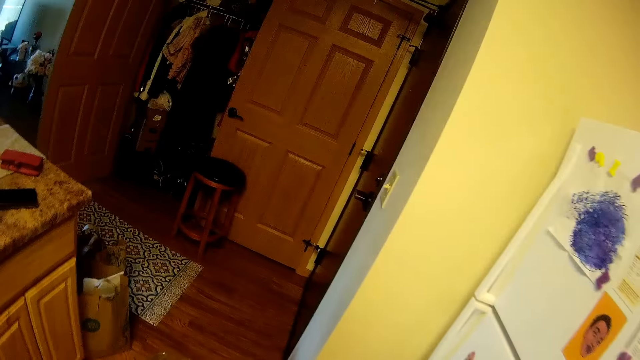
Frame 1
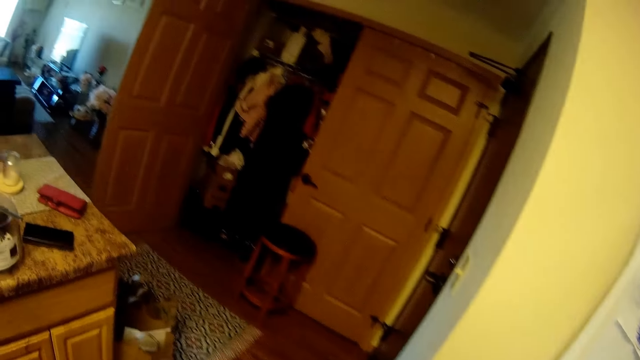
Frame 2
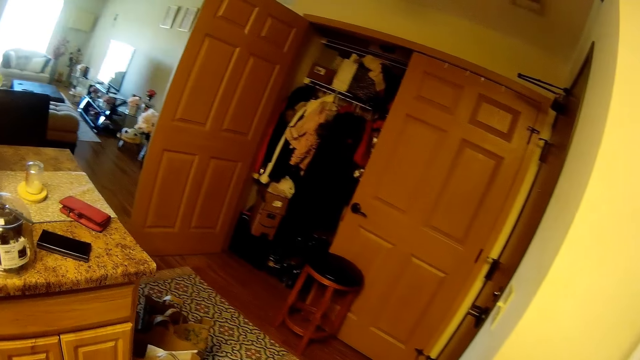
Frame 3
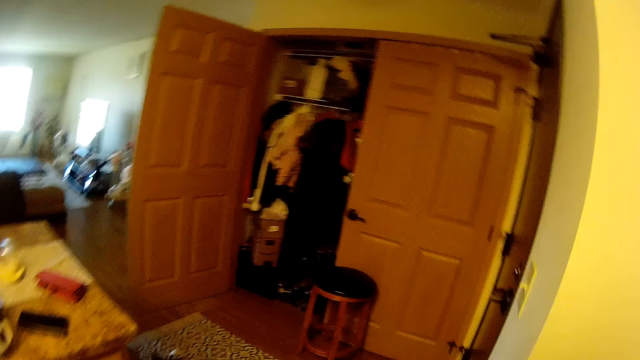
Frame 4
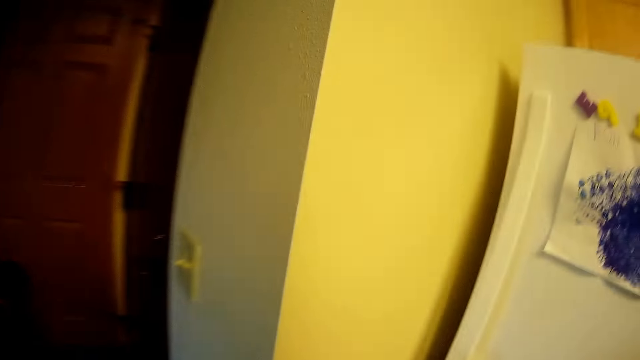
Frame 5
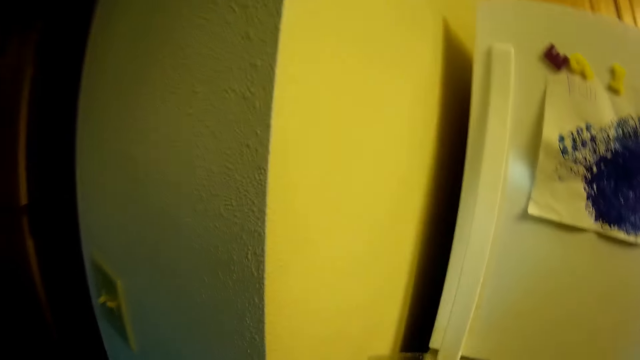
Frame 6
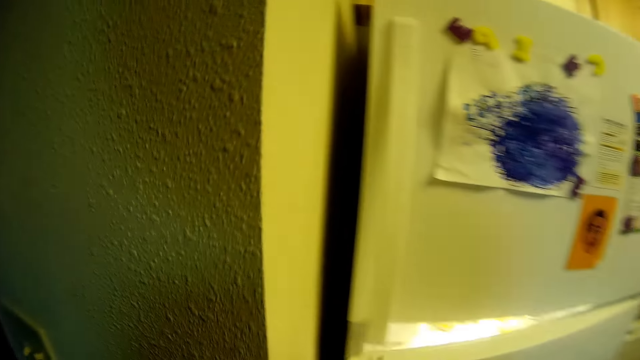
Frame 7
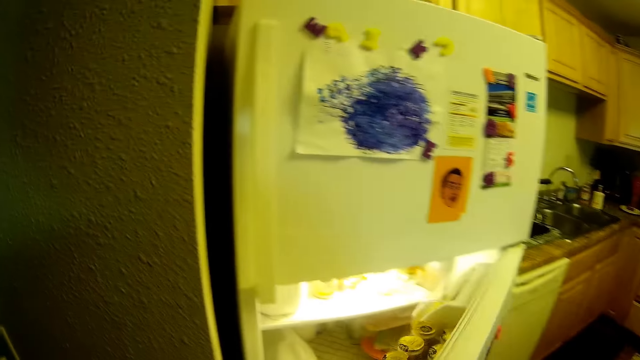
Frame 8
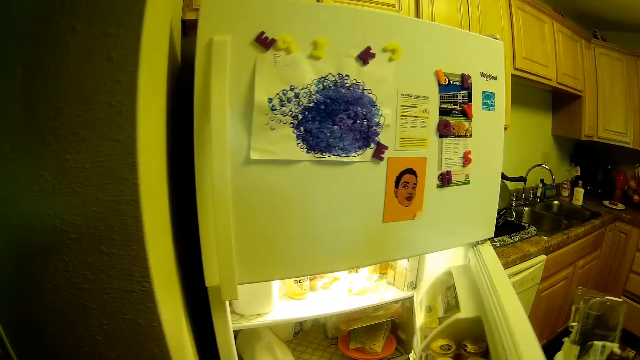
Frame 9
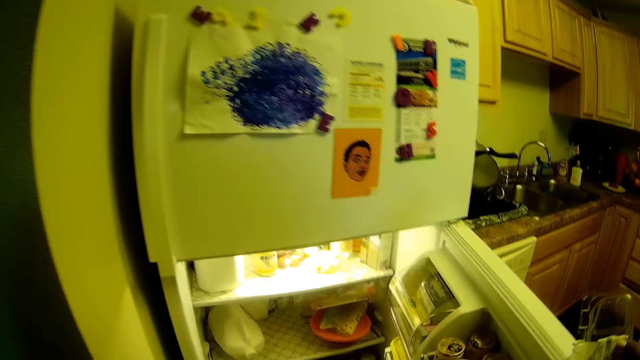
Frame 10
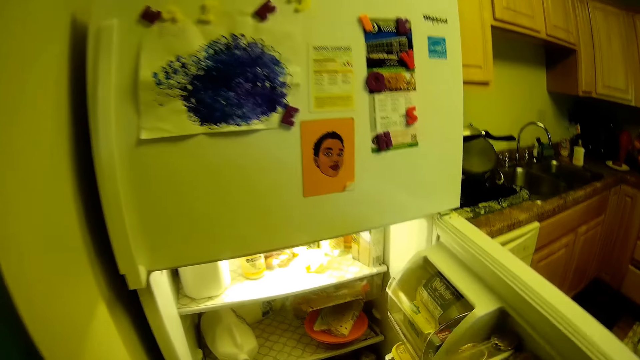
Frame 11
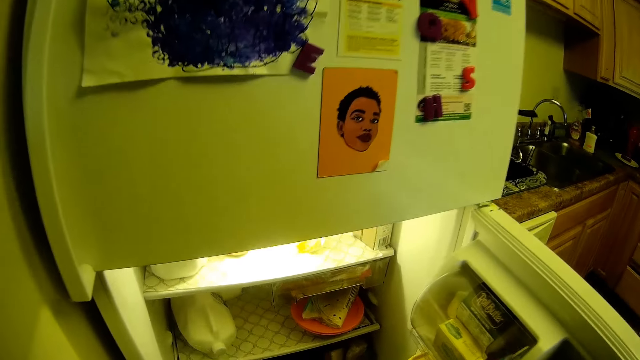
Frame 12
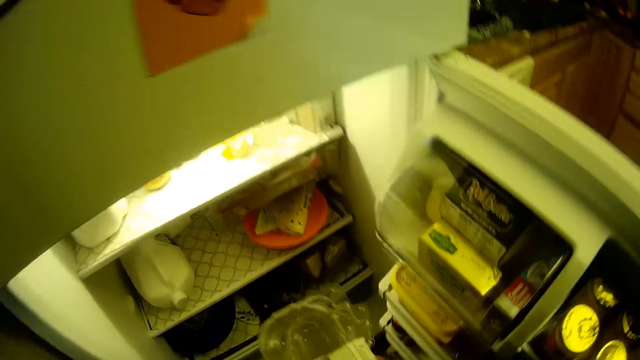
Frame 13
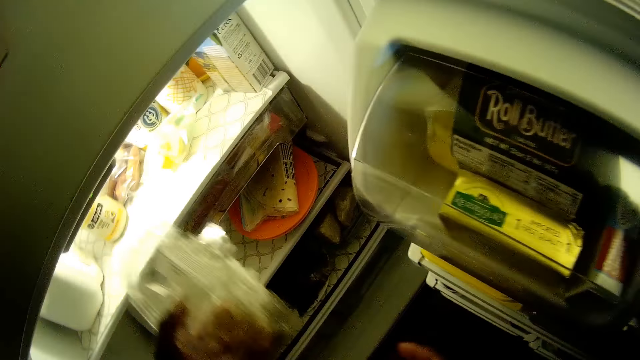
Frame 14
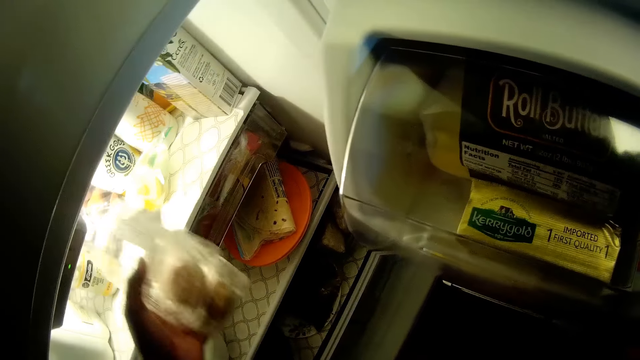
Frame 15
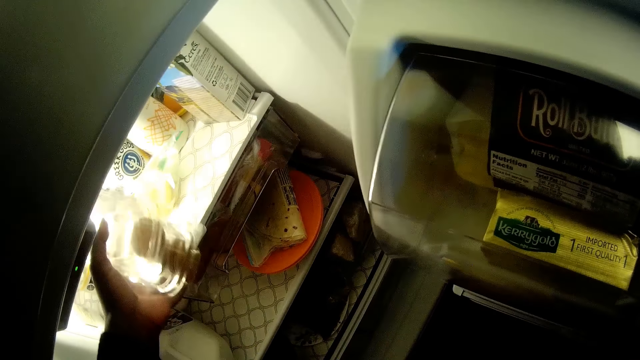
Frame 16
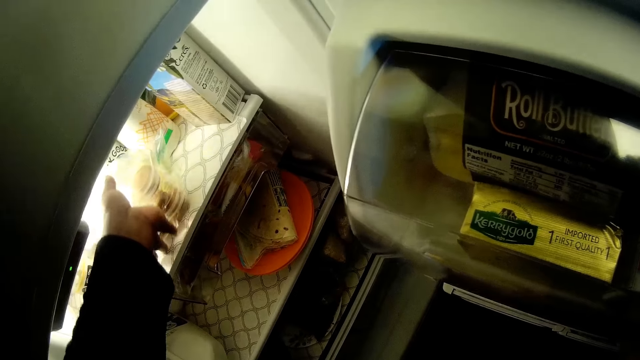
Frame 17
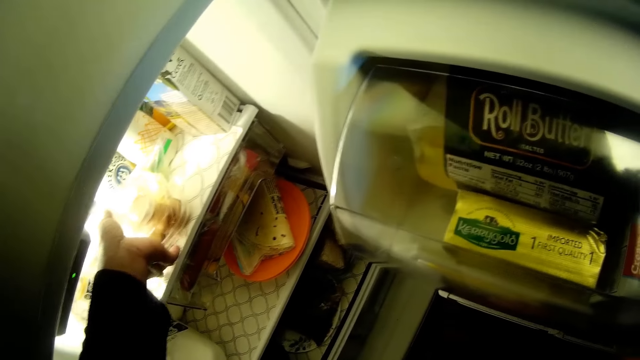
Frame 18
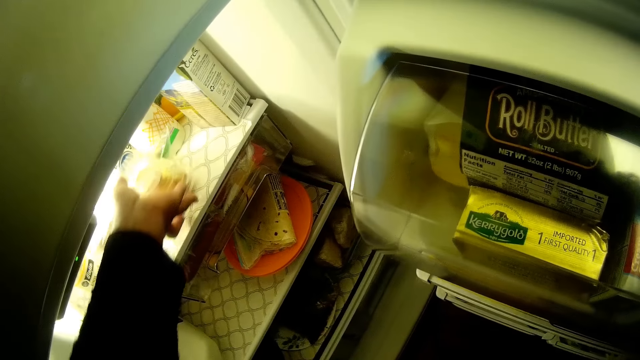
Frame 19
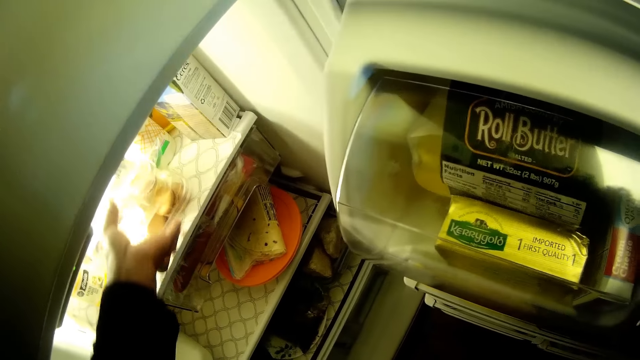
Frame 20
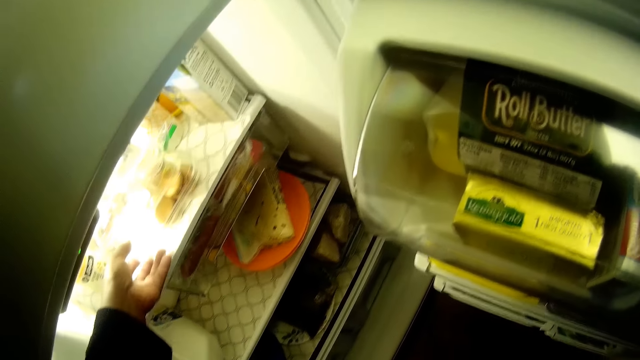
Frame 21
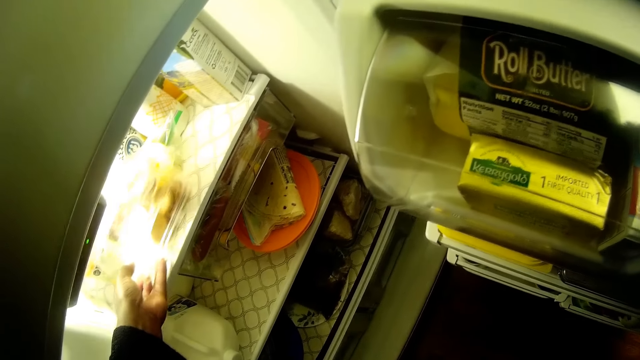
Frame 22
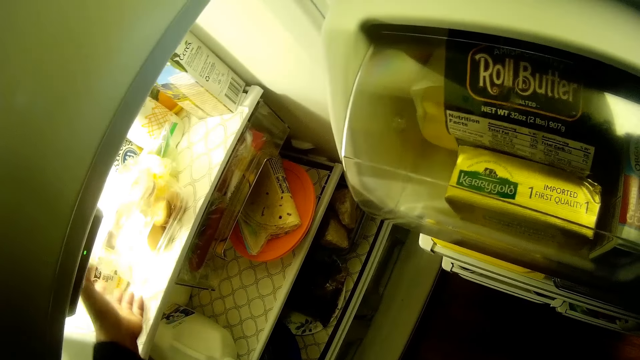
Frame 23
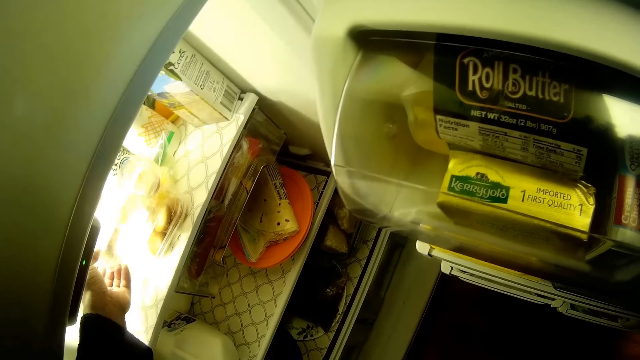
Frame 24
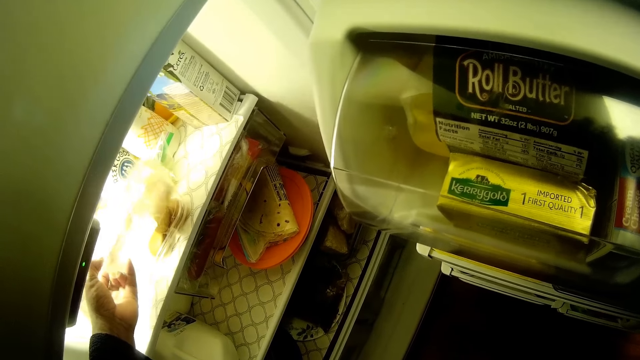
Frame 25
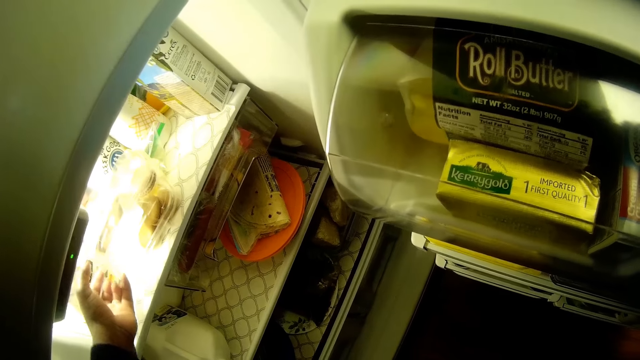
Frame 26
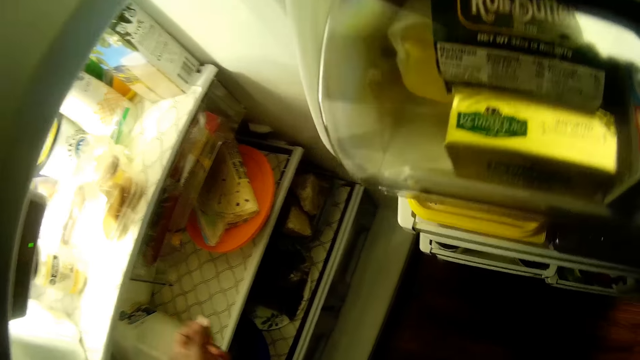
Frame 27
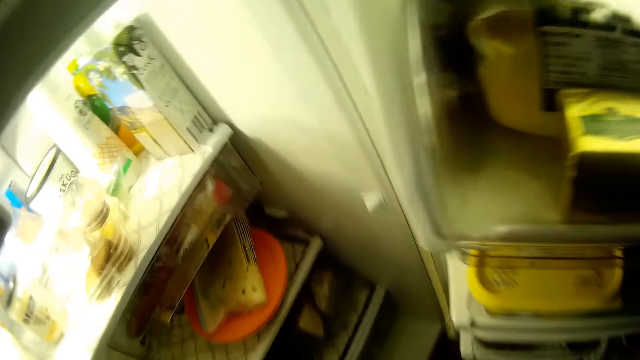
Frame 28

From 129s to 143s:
The camera wearer opens a refrigerator with her right hand. She transfers a container from her right hand to her left hand. She drops the container in the refrigerator with her left hand. She adjusts the egg container in the refrigerator with both hands. She adjusts the container.

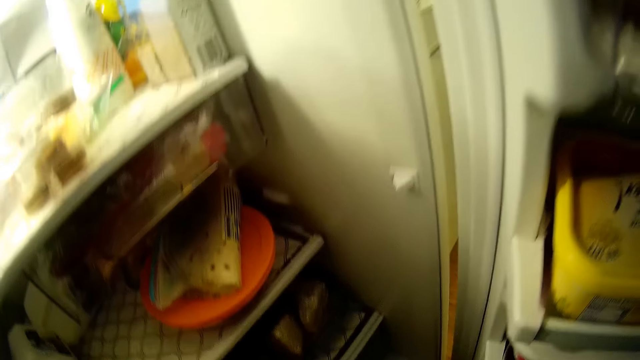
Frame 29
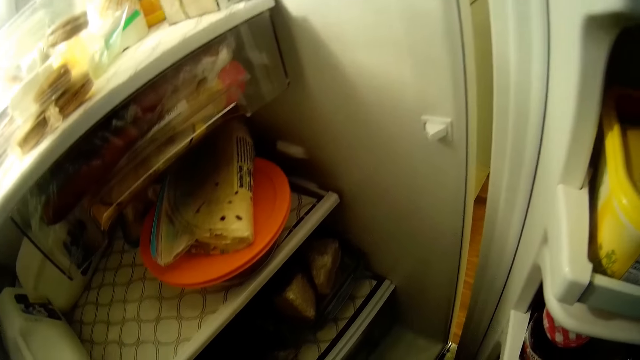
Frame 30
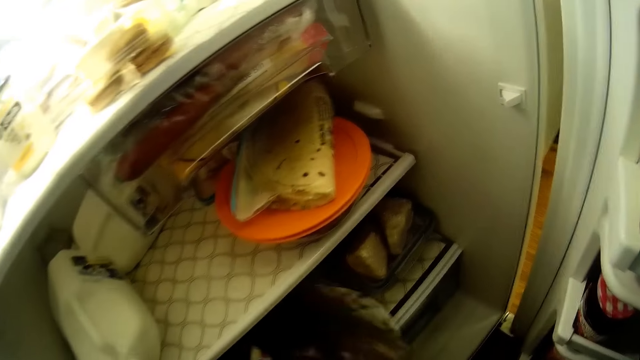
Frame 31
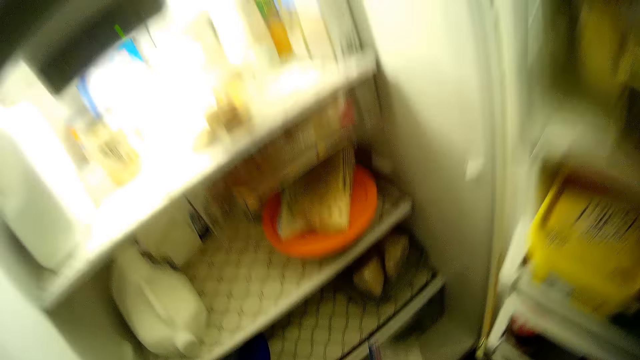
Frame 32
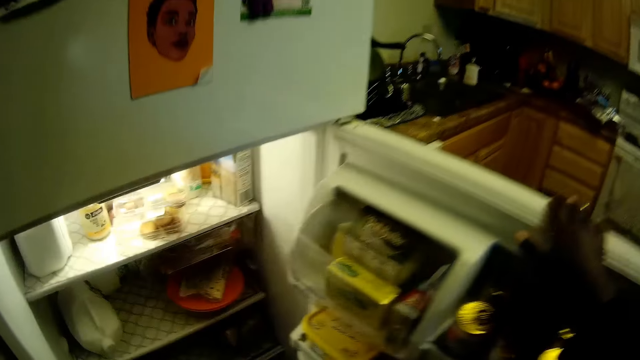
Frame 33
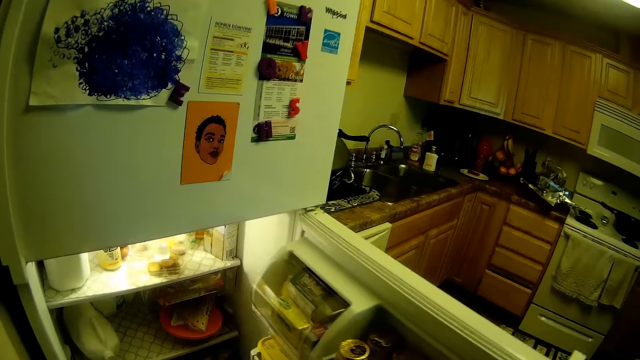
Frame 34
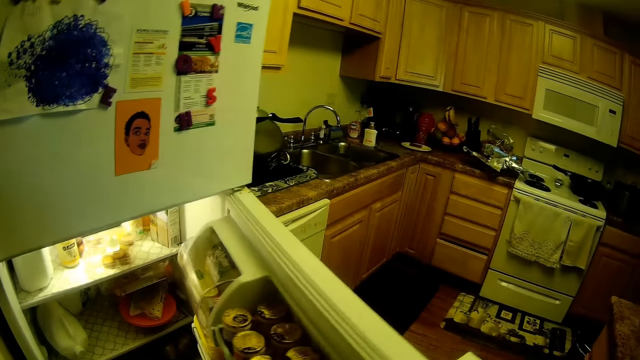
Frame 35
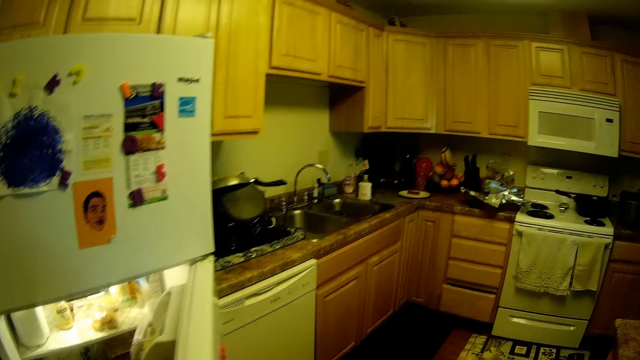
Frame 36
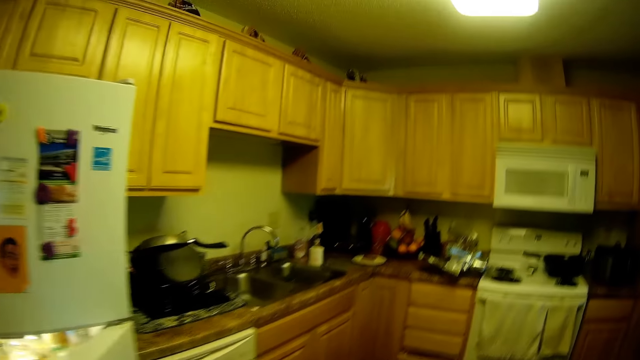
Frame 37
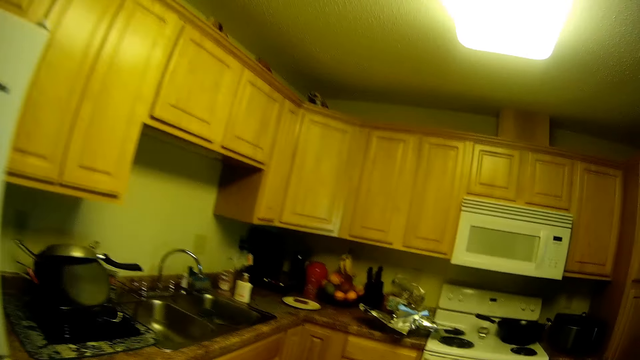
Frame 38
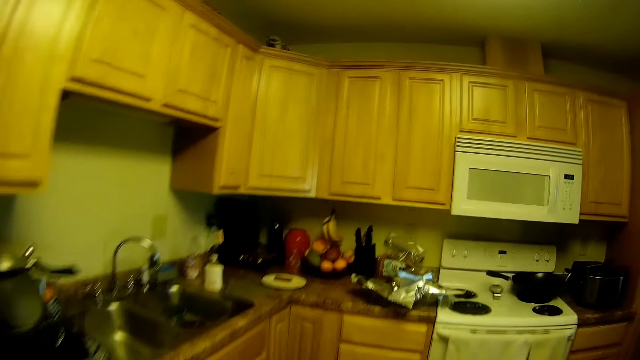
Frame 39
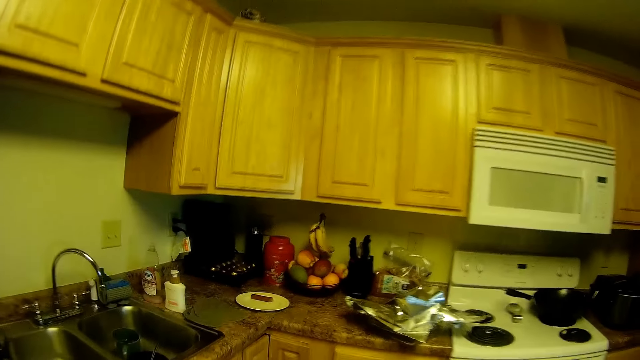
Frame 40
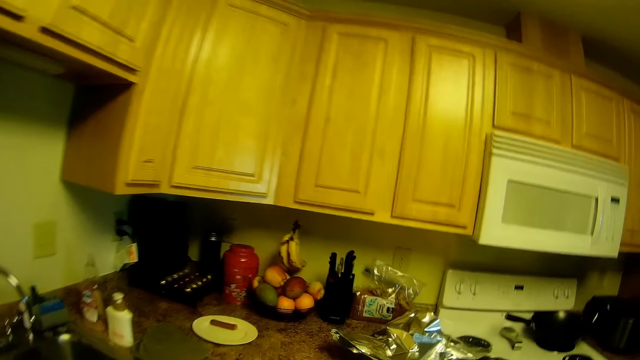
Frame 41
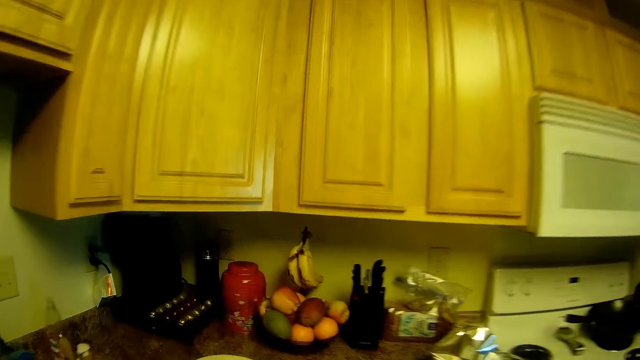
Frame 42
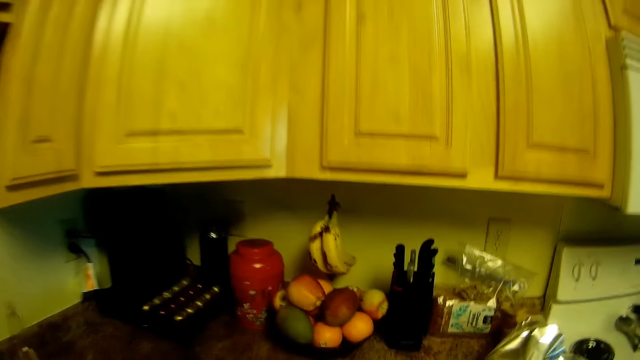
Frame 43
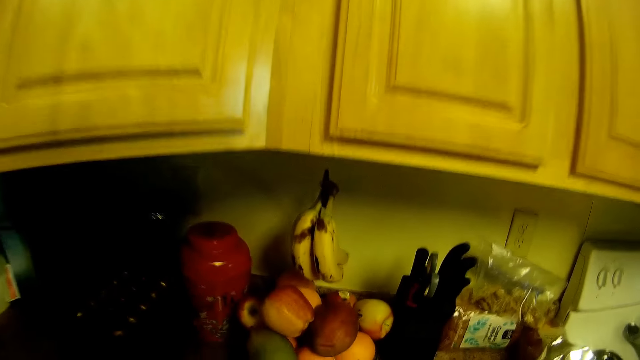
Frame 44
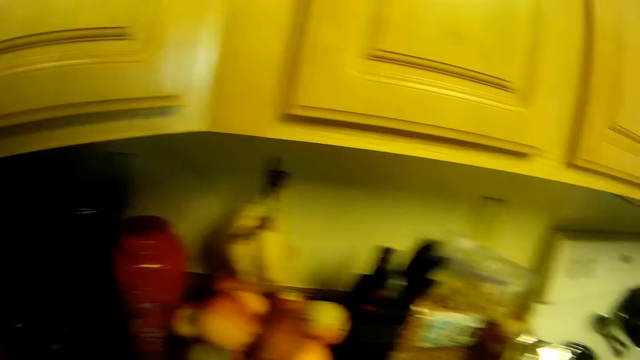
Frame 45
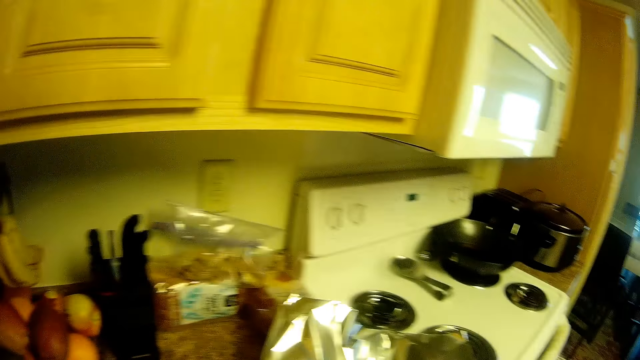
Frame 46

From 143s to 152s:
The camera wearer takes a plate from the refrigerator with her left hand. She closes the door. She walks to the counter.
